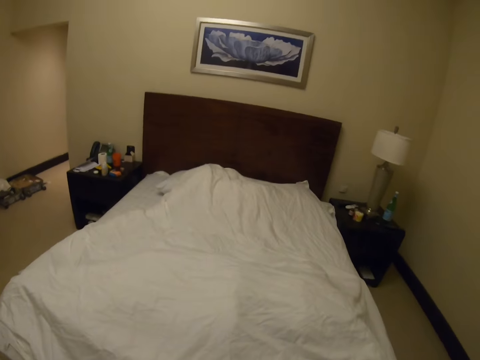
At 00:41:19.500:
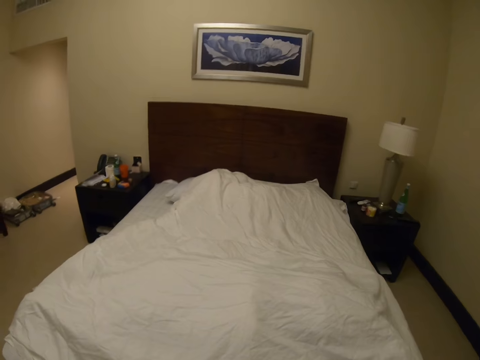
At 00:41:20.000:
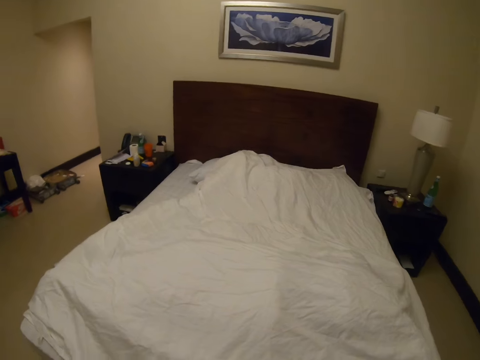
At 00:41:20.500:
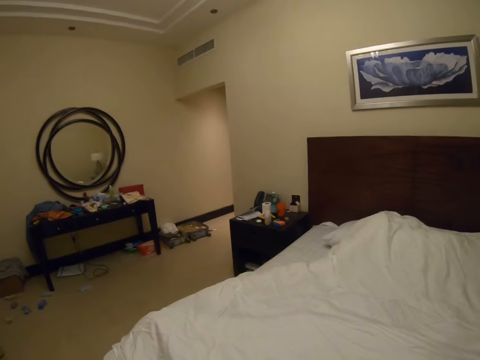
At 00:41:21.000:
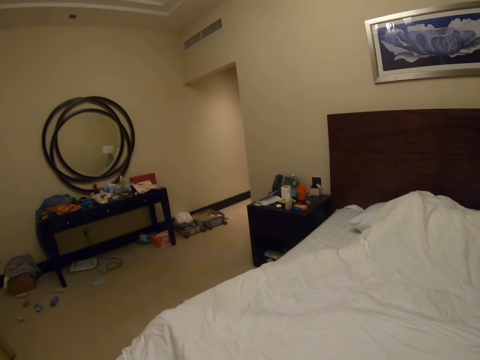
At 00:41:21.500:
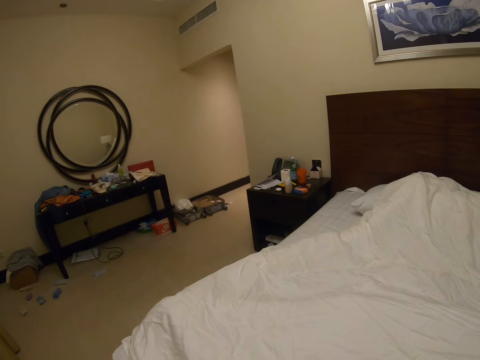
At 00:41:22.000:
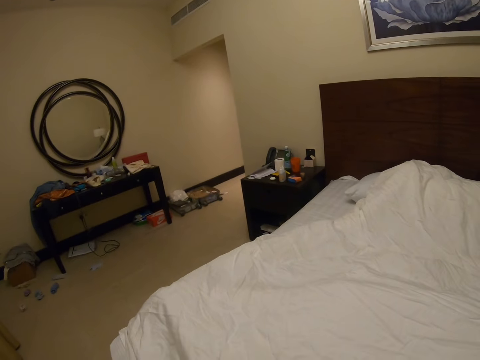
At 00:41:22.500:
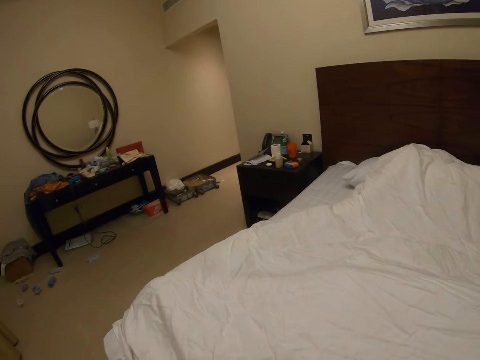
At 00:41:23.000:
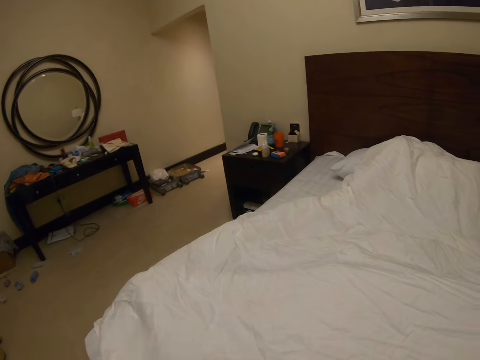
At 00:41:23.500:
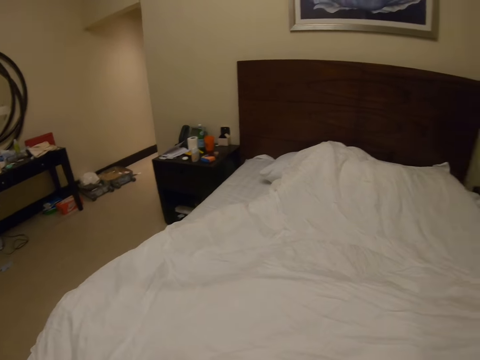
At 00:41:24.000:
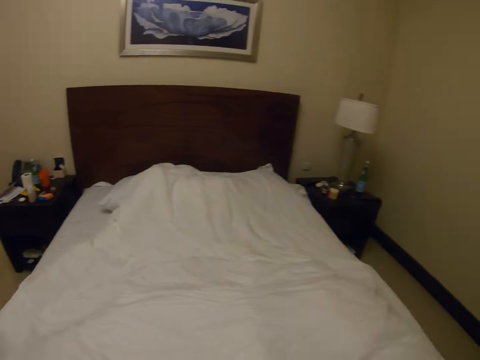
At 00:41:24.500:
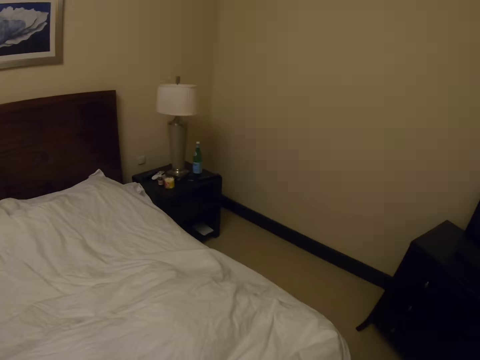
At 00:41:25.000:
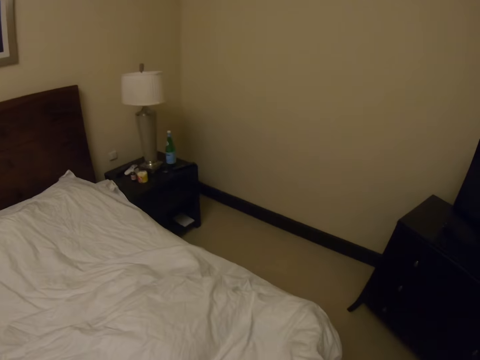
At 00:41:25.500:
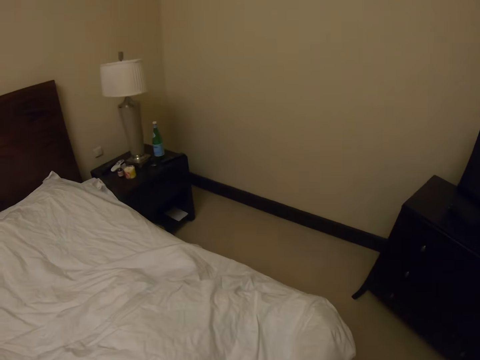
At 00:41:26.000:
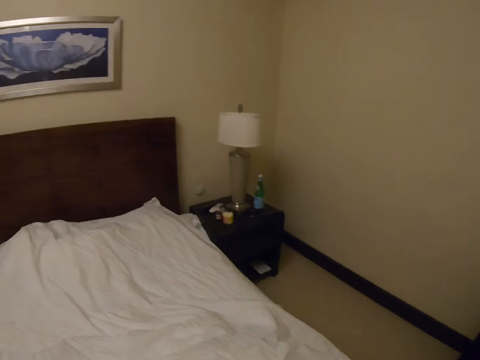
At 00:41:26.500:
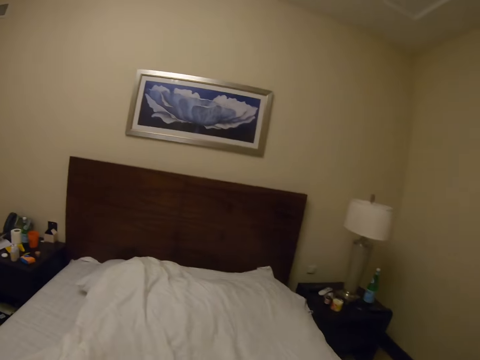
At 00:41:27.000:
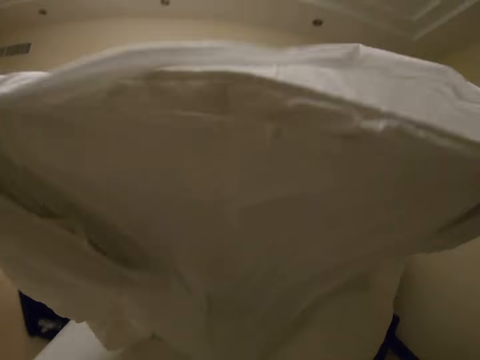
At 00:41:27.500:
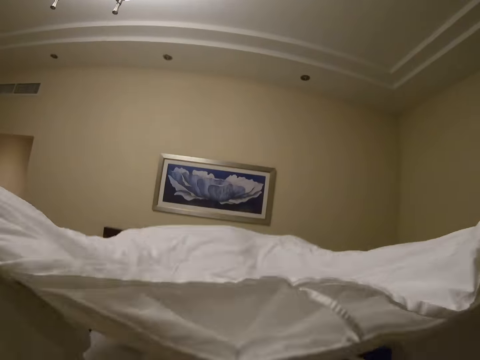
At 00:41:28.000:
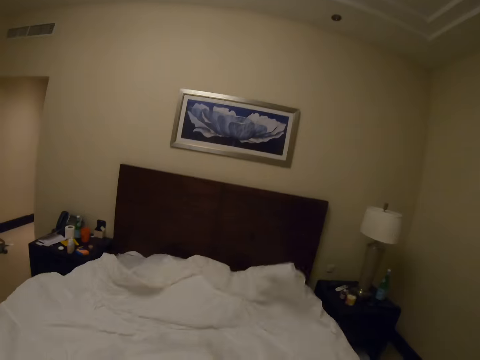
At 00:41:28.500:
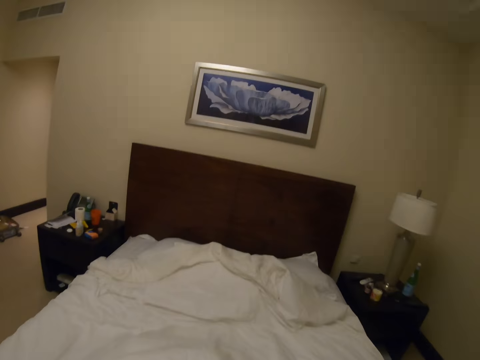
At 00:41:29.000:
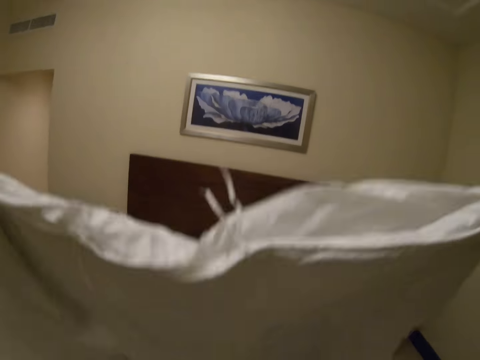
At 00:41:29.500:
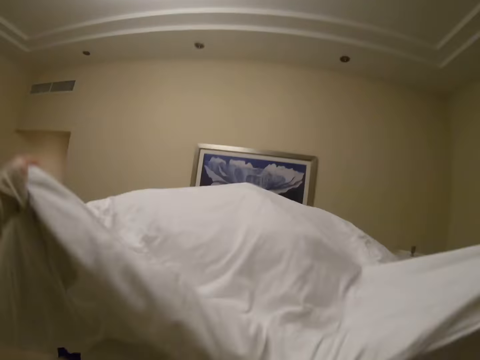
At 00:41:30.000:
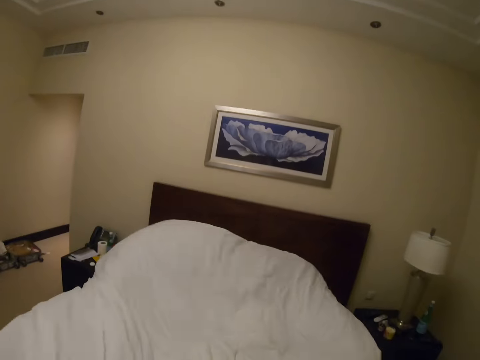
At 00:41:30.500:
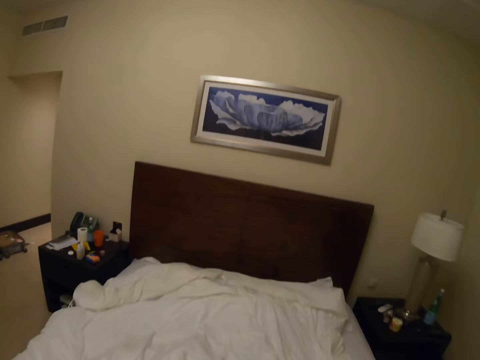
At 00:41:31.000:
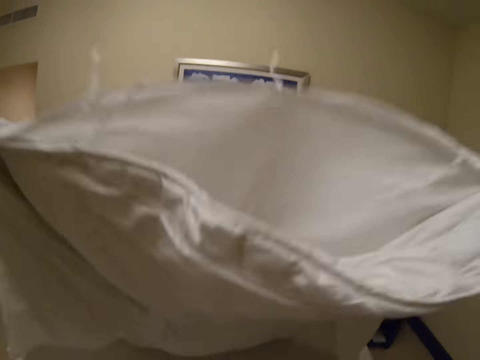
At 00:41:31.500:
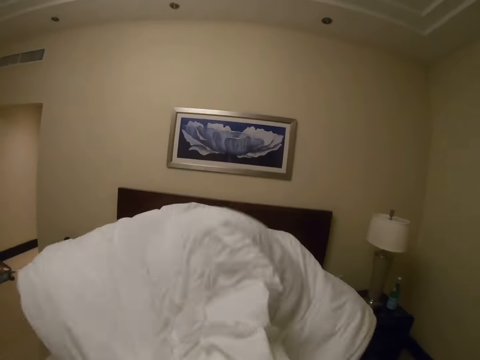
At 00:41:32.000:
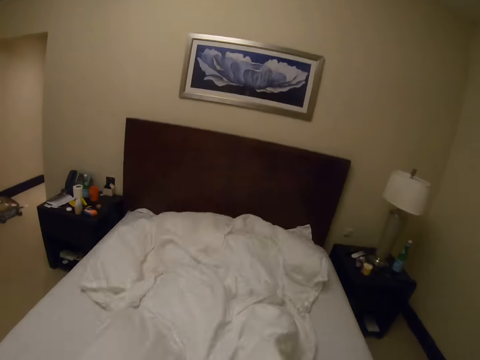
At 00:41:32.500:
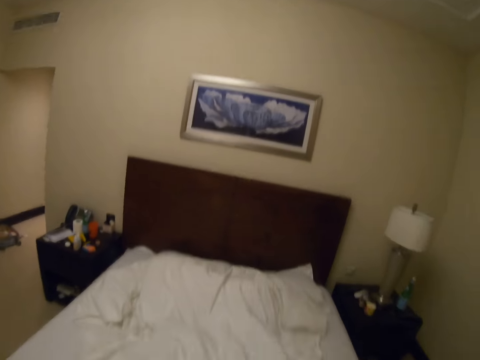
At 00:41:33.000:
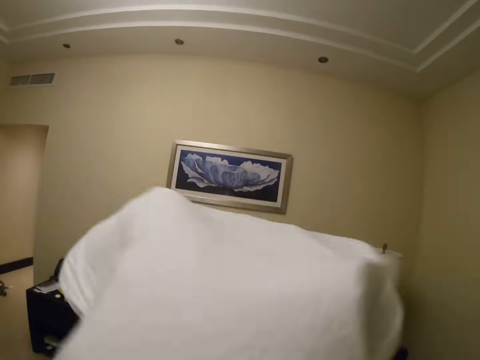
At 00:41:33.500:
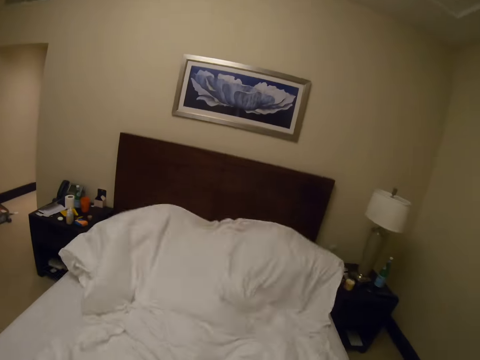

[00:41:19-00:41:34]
The camera wearer stares at the bed. They spread the beddings. They spread the bed with a duvet.

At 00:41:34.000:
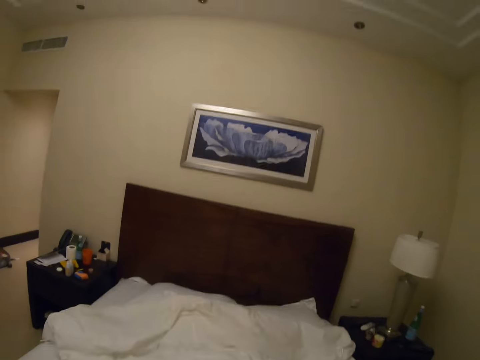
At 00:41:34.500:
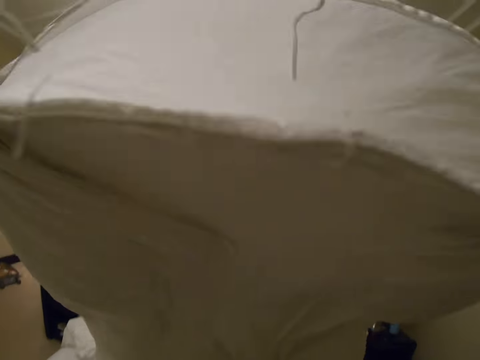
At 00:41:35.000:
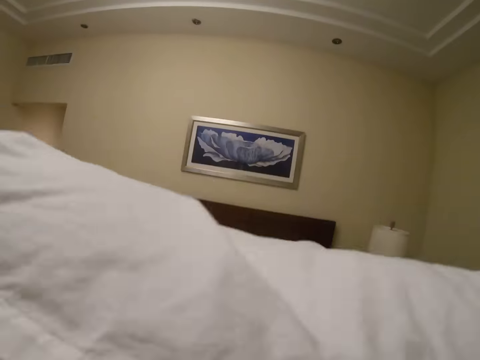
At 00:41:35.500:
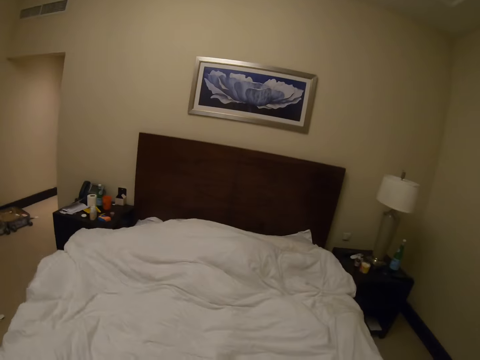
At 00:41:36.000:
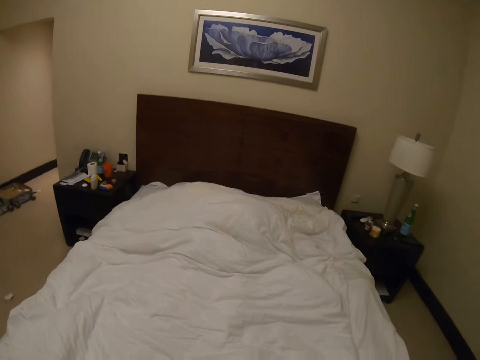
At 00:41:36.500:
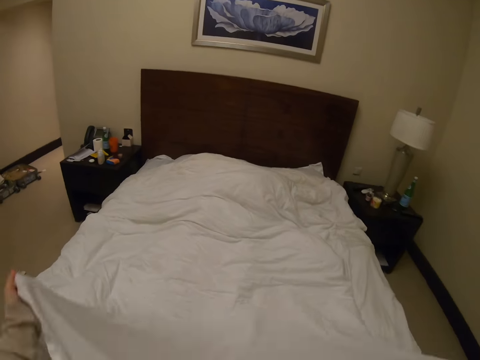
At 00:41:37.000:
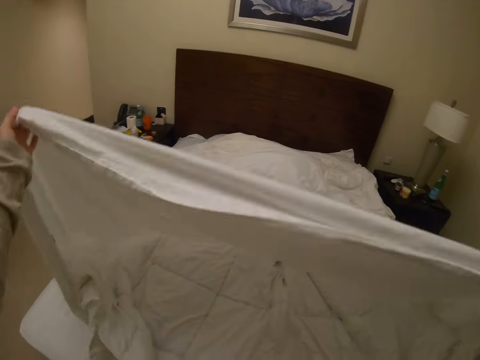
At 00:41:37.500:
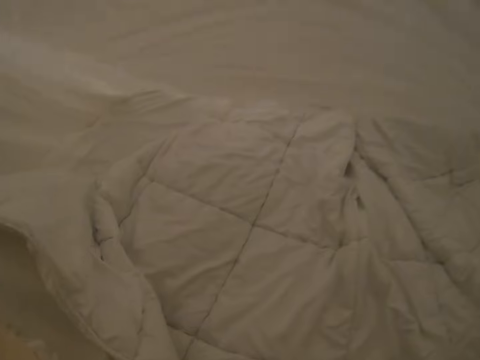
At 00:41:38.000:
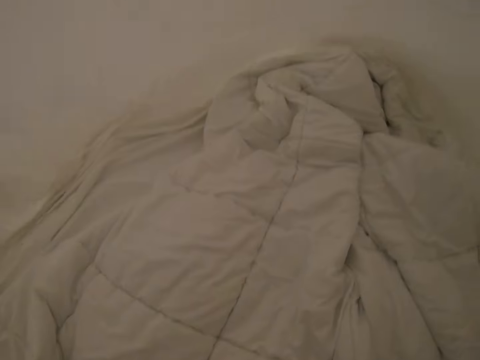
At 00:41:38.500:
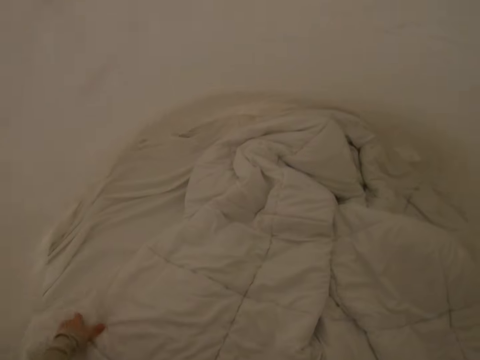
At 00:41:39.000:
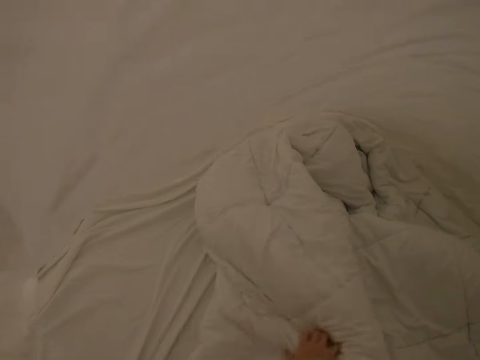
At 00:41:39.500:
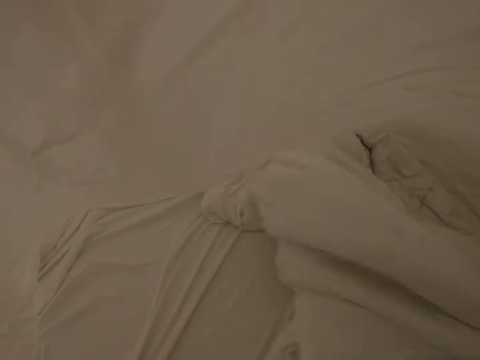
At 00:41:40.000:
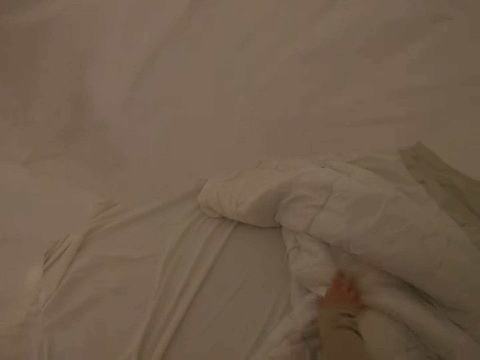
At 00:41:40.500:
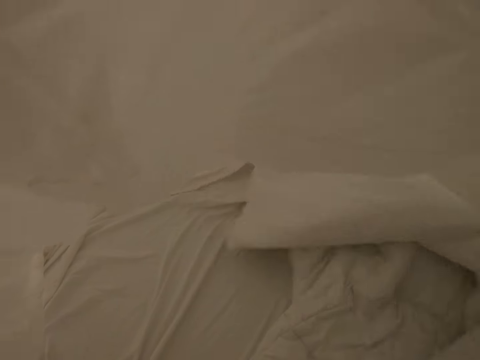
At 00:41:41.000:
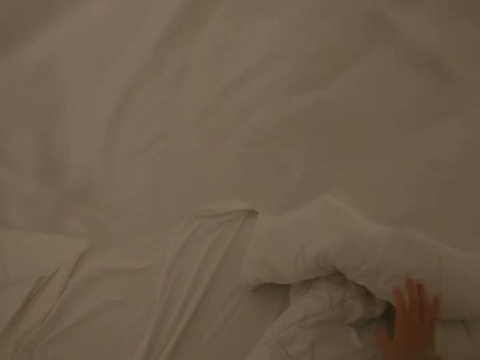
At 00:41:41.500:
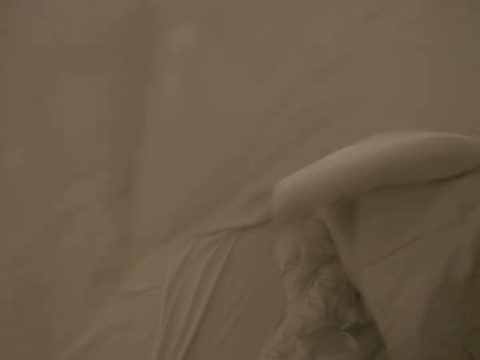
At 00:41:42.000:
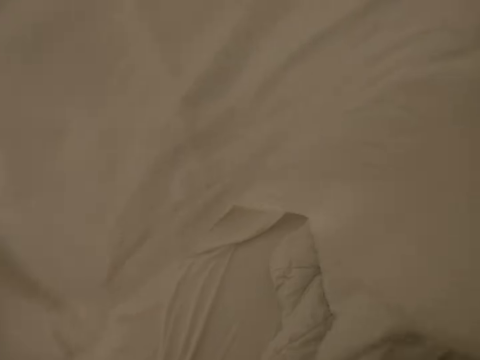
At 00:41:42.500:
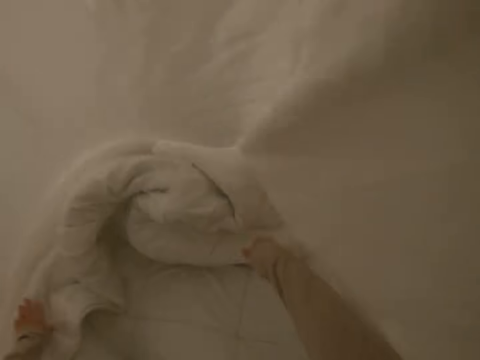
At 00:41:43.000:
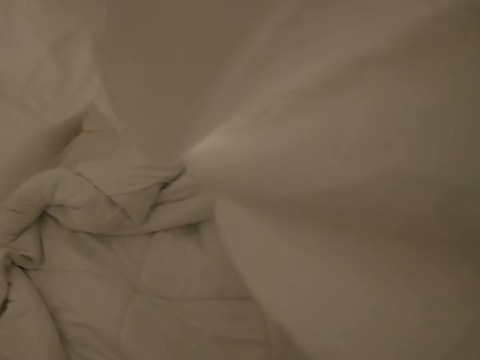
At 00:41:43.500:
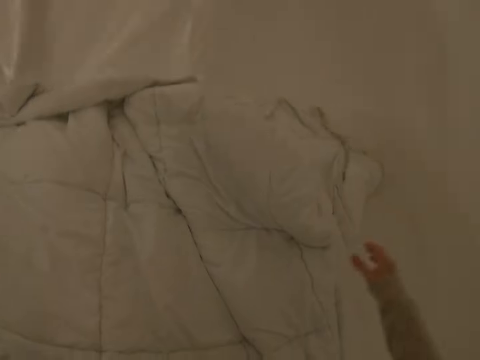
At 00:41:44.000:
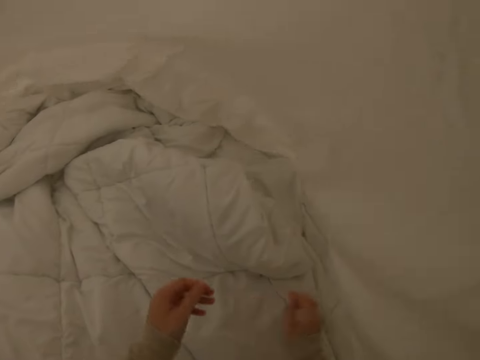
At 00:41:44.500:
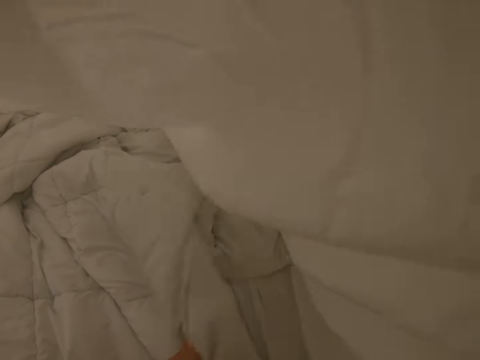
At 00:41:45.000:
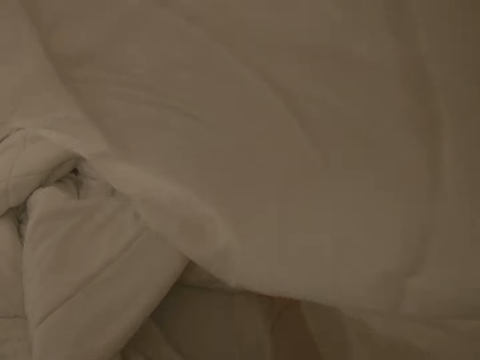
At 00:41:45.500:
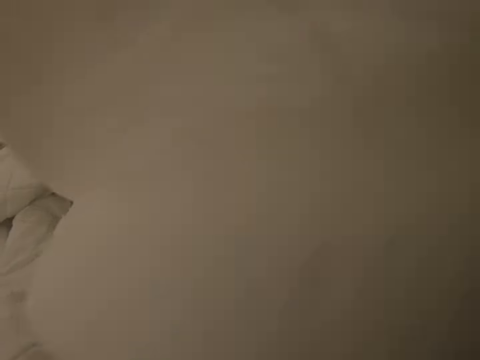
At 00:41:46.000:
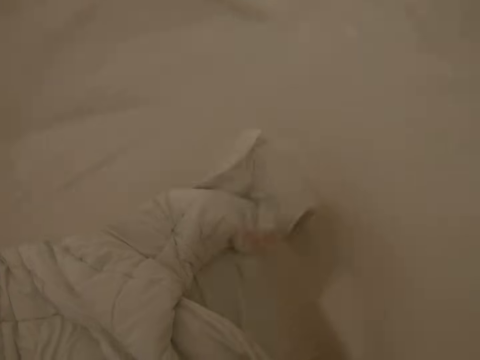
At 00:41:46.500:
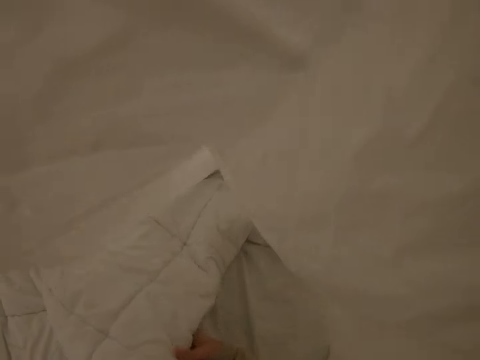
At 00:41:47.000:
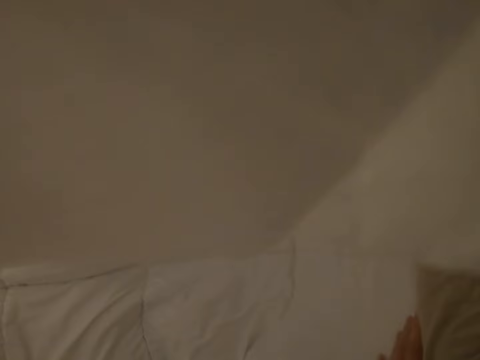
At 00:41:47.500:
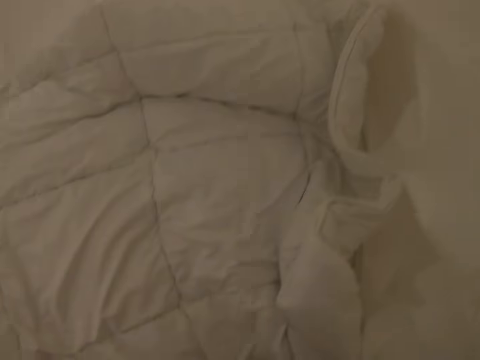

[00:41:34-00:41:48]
The camera wearer spreads the duvet. They fix the duvet in the duvet cover.
